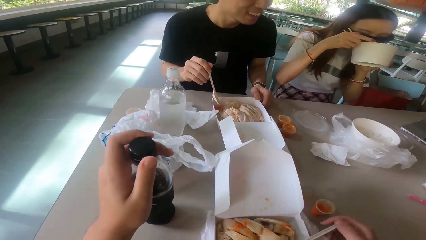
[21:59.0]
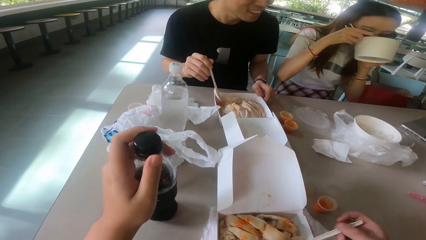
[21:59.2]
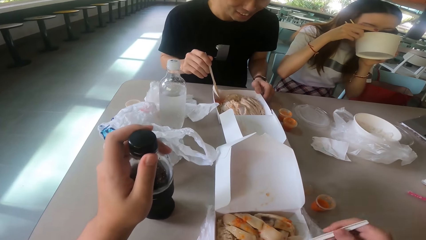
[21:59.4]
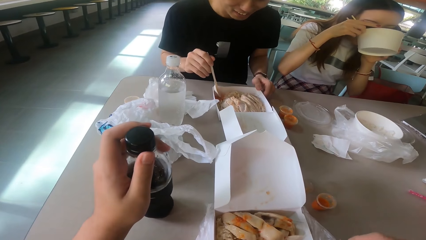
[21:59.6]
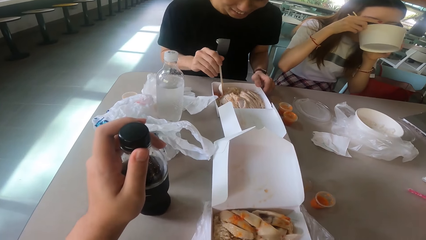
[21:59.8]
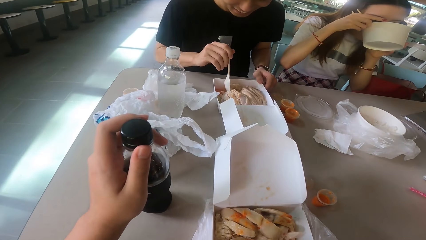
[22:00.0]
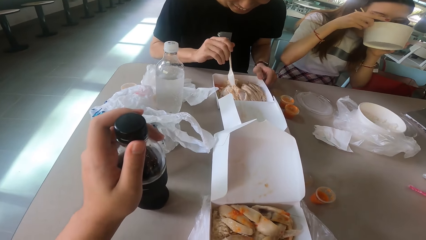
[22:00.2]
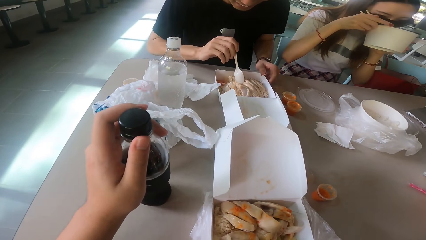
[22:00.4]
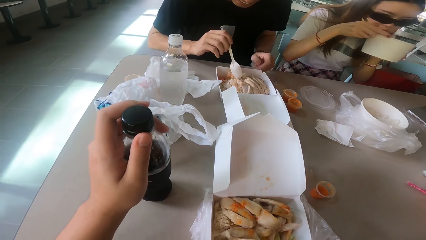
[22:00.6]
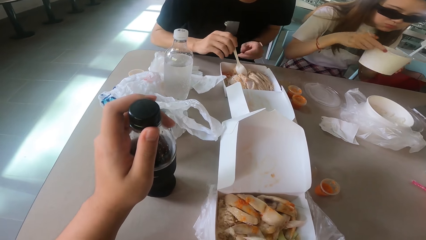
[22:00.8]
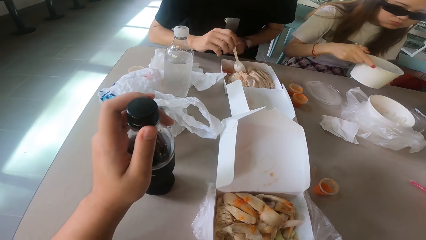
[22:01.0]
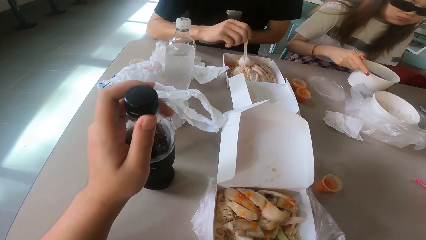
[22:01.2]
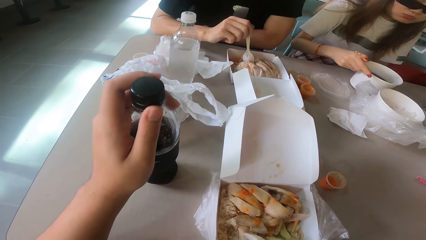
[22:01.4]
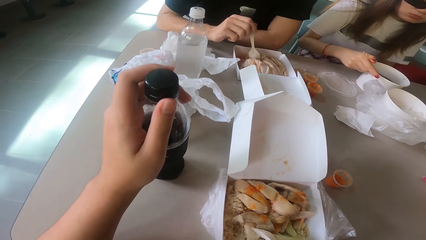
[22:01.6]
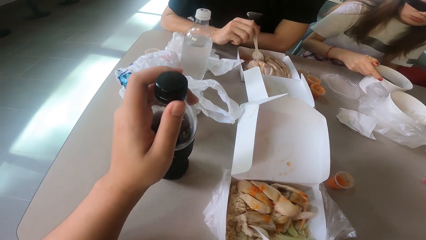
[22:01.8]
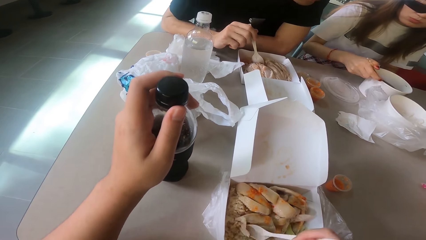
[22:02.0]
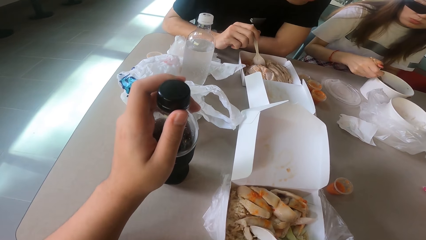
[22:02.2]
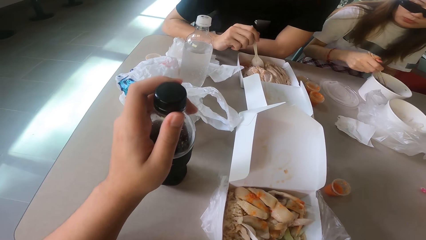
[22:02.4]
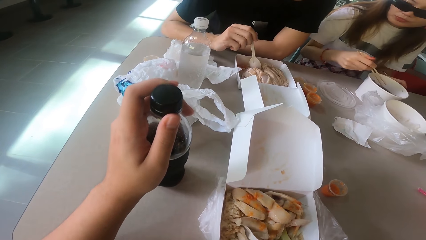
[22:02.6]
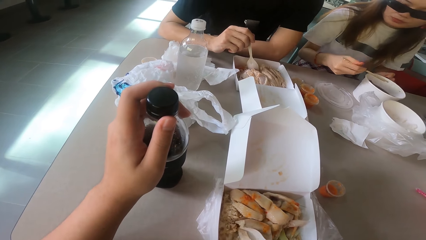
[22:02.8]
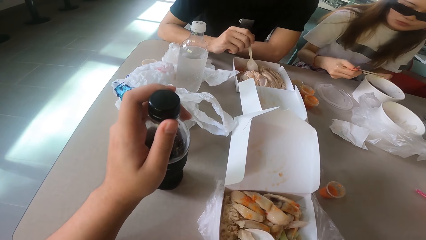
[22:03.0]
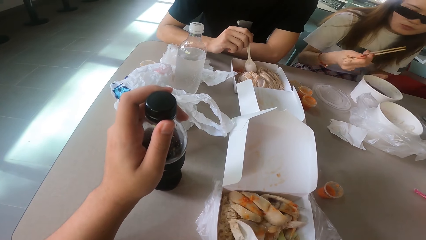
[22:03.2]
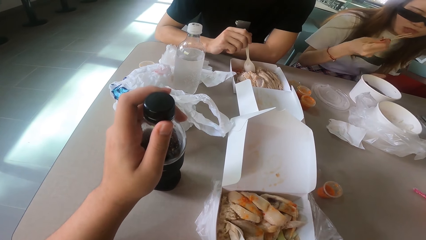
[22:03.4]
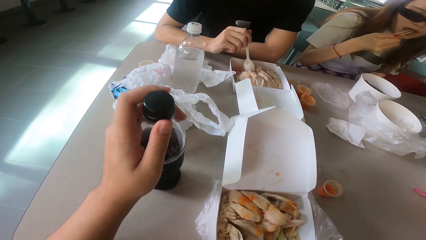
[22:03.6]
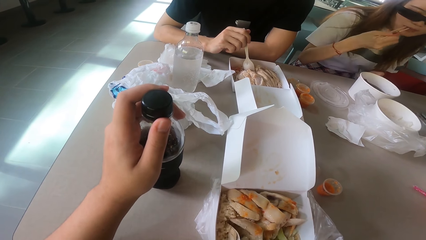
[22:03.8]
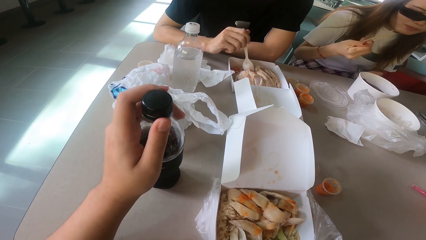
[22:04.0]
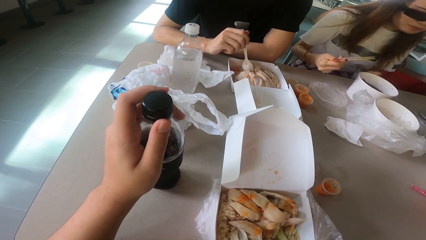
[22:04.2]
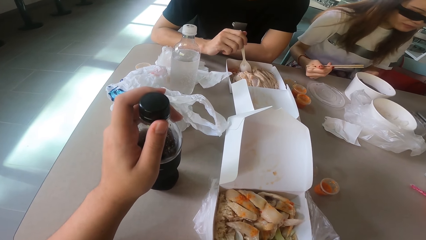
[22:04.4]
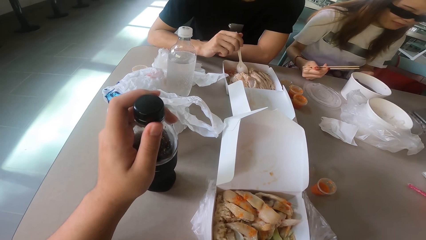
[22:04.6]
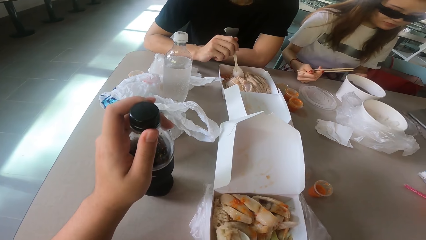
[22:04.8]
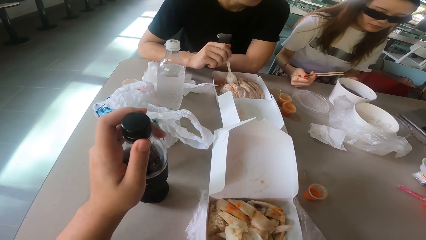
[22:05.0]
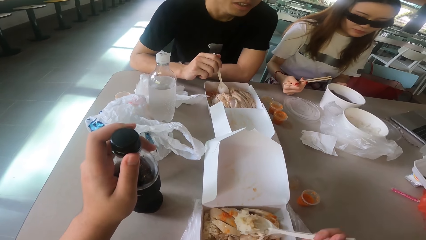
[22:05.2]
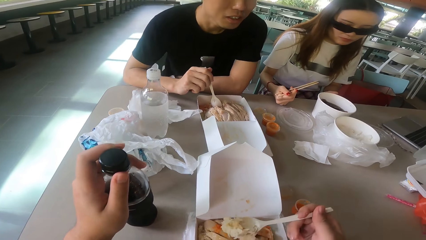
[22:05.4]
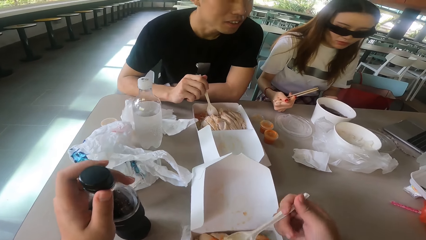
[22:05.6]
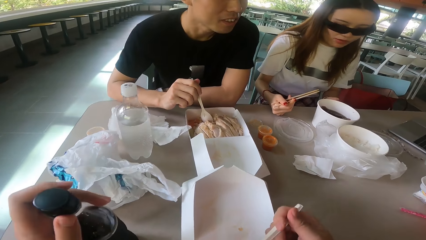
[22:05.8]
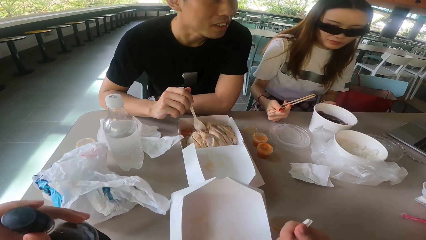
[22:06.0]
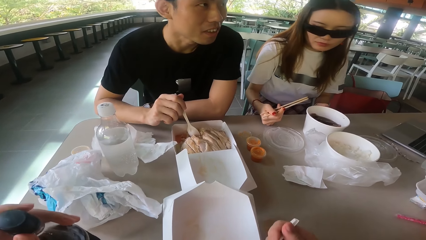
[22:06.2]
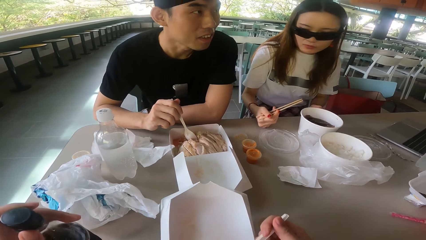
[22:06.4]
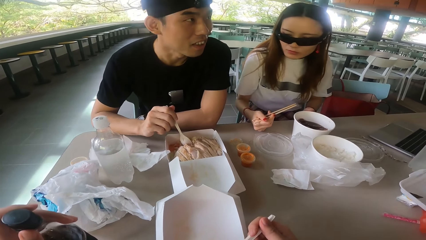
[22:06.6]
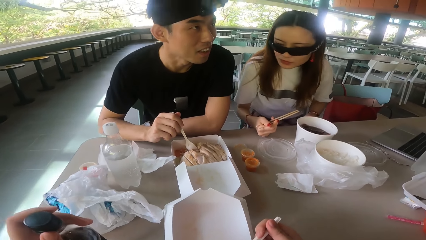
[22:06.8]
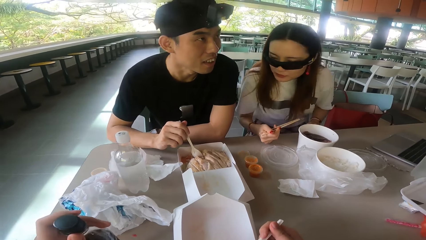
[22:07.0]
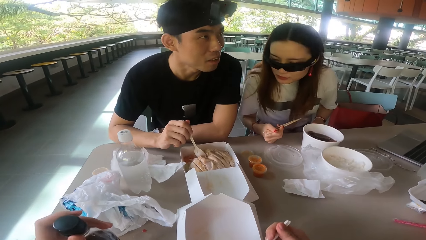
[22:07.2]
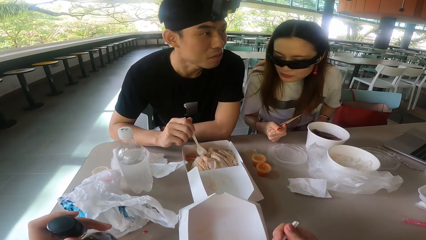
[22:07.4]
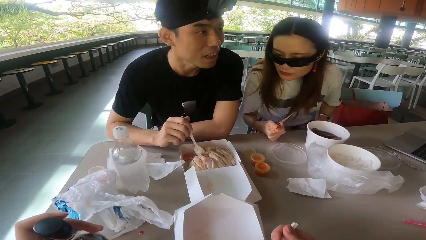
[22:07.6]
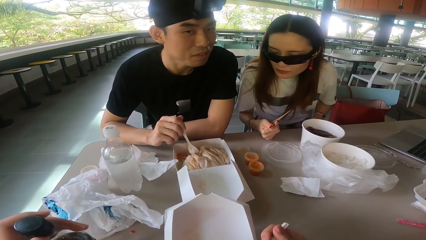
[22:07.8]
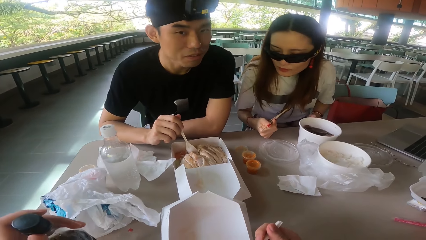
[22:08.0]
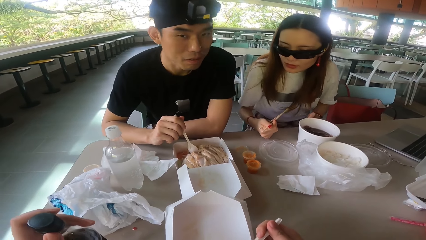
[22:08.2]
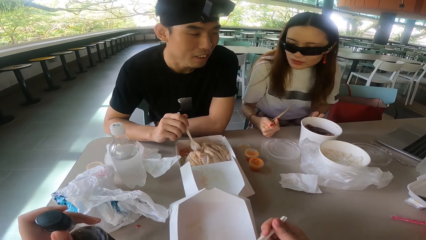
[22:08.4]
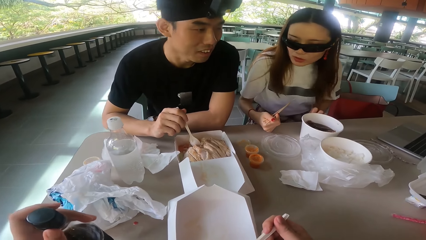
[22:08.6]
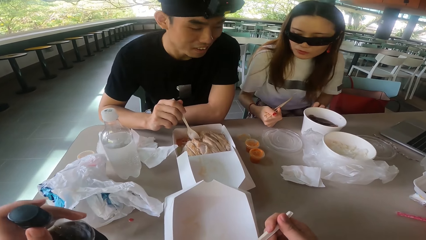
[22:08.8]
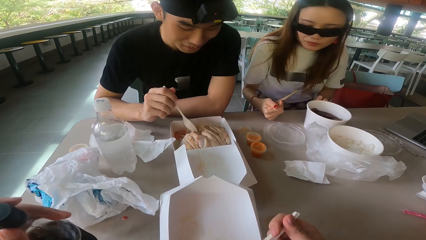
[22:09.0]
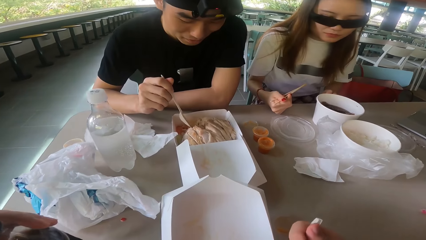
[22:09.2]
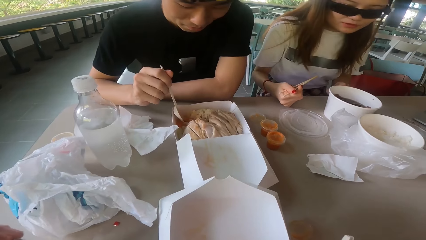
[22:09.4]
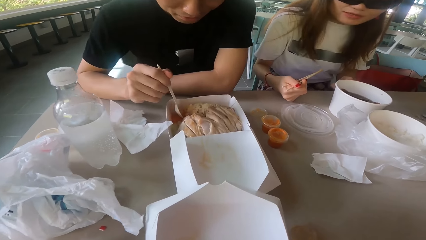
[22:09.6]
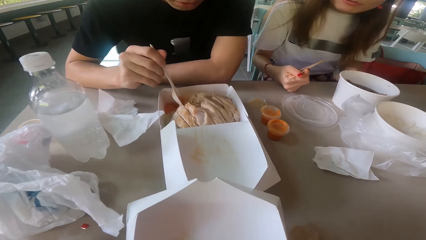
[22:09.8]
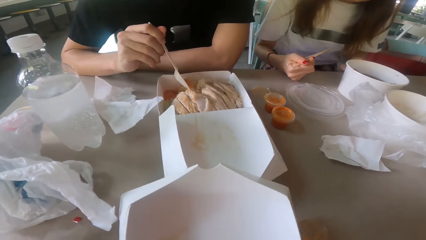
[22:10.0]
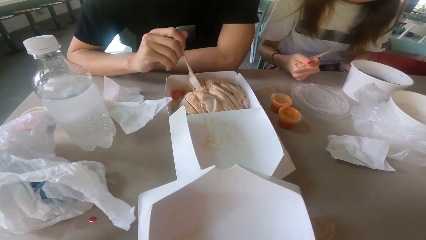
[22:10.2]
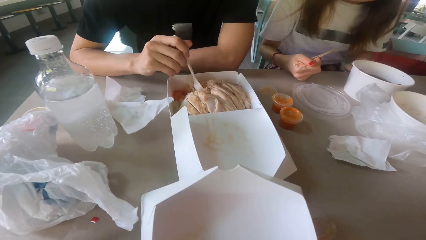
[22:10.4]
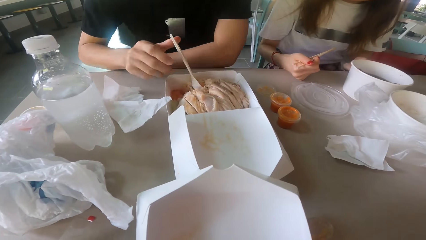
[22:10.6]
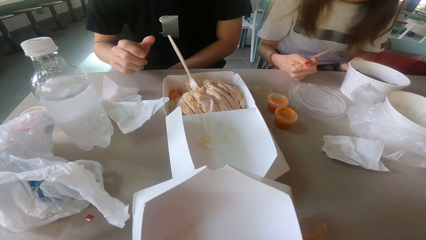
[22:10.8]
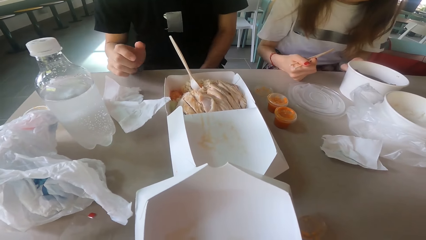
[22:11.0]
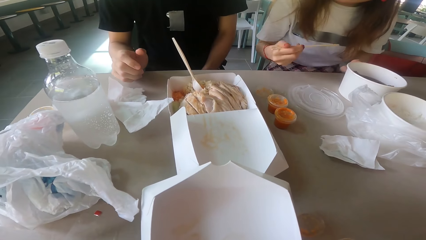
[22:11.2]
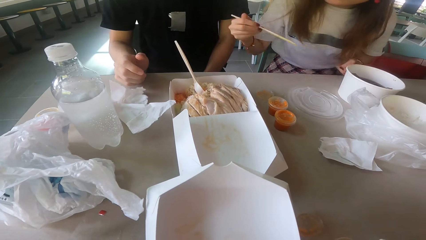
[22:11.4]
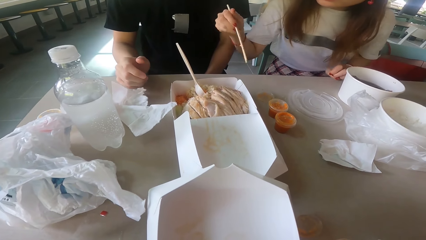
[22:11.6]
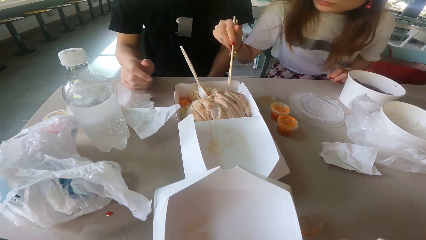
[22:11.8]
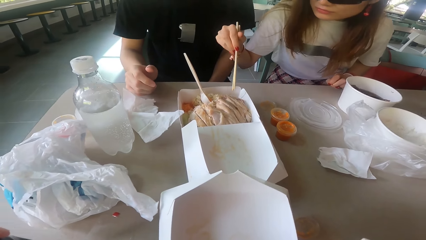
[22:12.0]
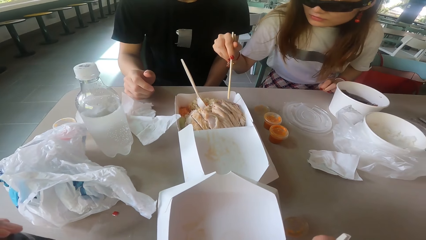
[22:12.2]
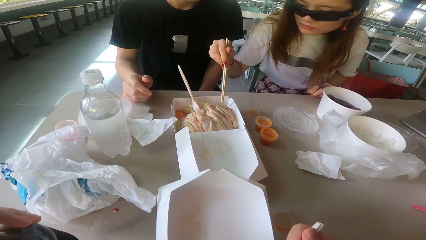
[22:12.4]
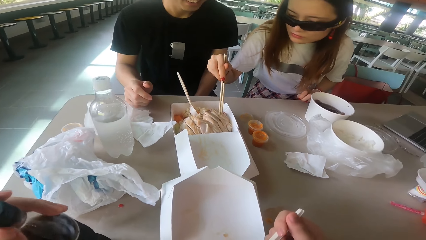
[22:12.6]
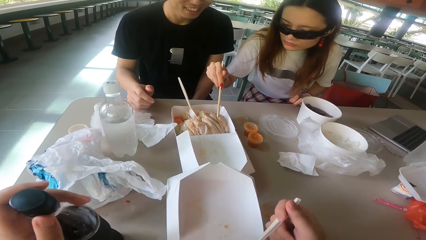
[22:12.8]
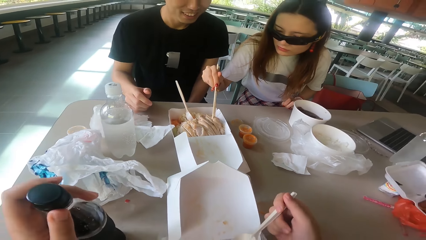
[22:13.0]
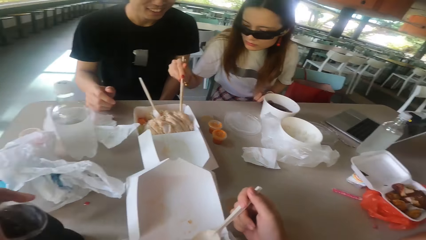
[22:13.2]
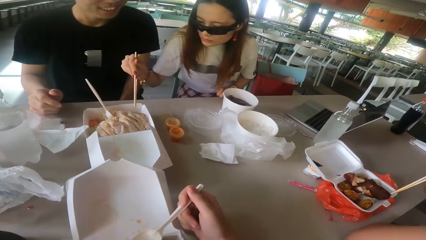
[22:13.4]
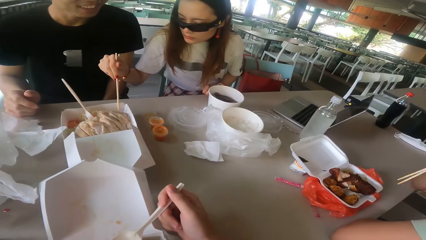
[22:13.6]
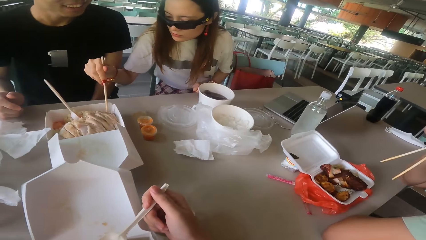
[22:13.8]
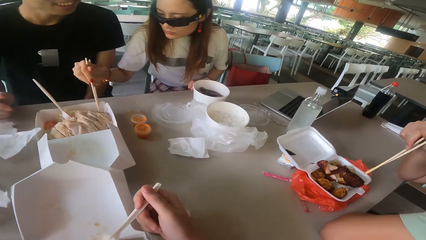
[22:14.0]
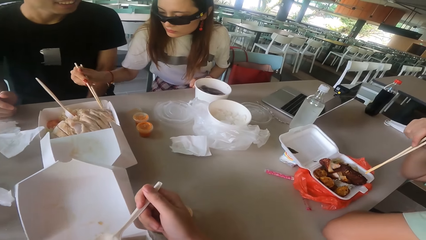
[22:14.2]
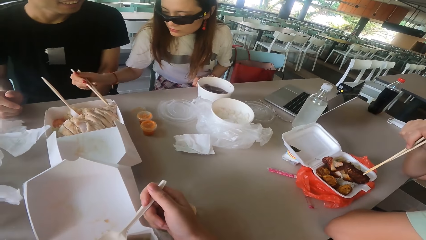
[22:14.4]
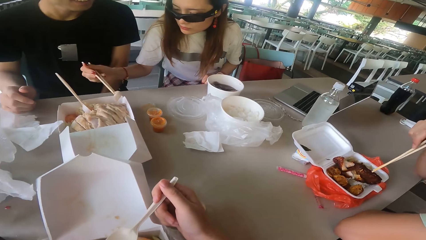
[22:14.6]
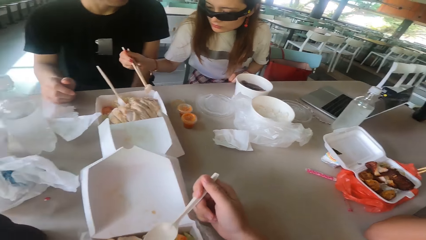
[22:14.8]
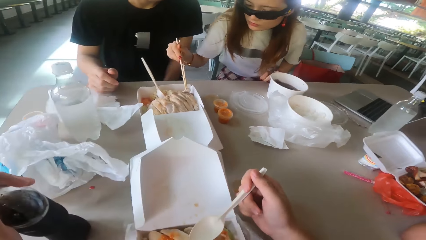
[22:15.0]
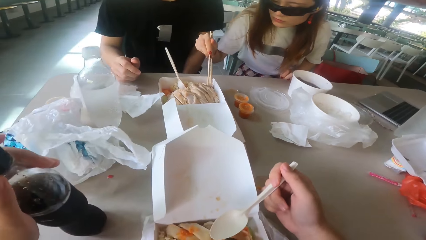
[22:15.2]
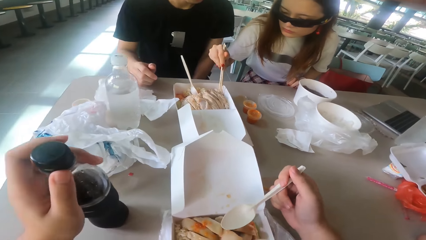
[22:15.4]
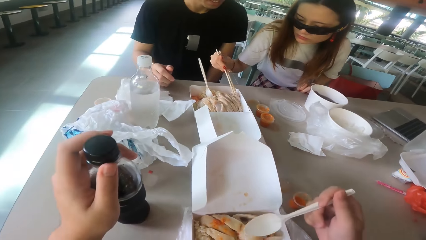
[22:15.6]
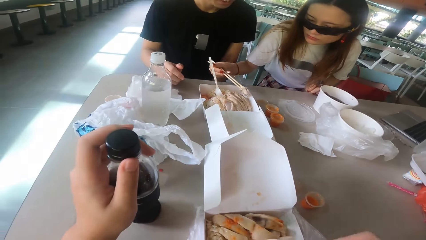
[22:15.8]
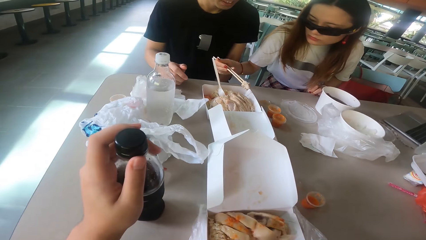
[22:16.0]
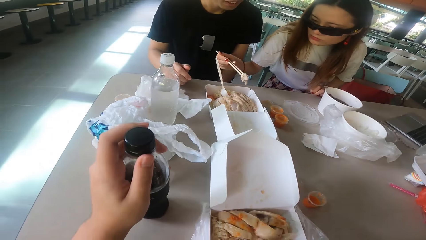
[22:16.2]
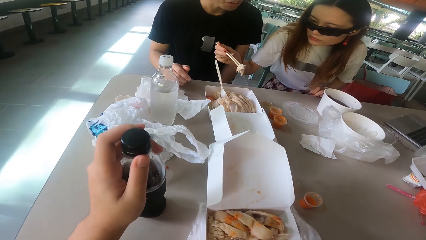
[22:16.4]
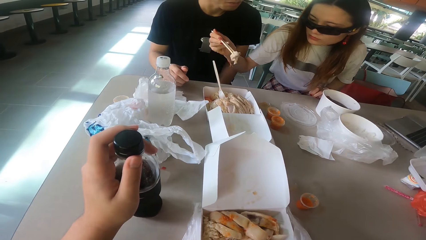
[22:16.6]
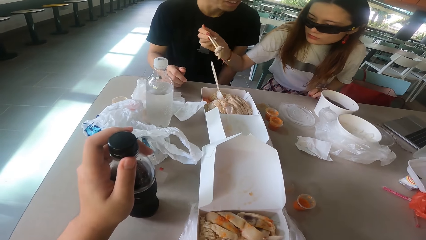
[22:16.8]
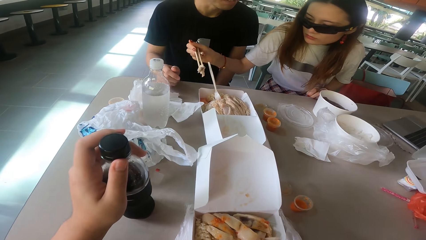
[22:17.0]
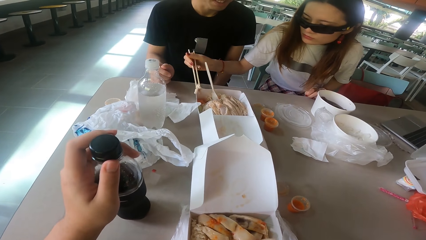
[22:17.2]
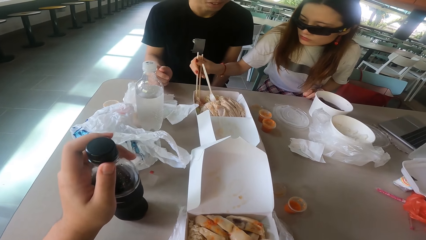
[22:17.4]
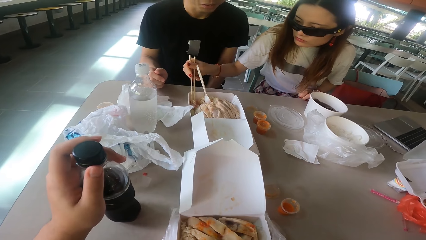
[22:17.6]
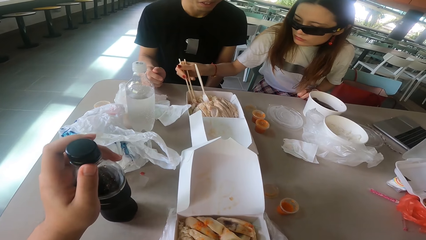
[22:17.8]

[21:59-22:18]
The camera wearer scoops the food. A man scoops the food. A woman drinks the soup. The camera wearer eats the food with a spoon. The woman drops the bowl and eats the food. The camera wearer drinks the soda. The man scoops the food. The woman scoops the food. The camera wearer eats the food. Another man picks the food.
